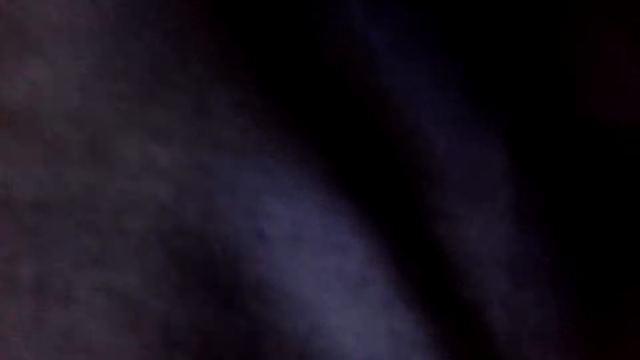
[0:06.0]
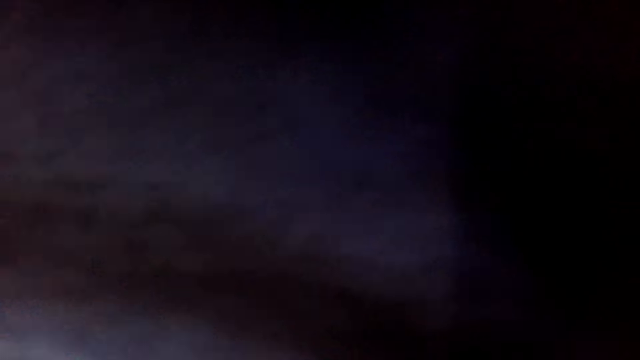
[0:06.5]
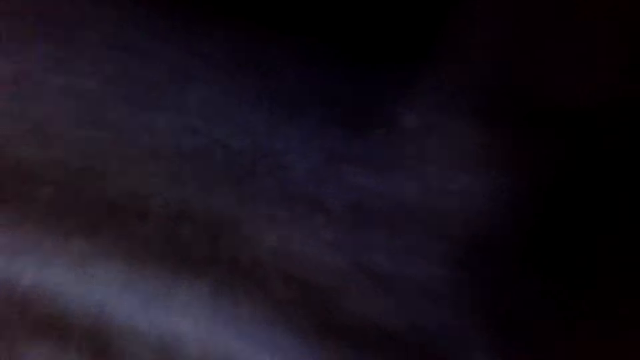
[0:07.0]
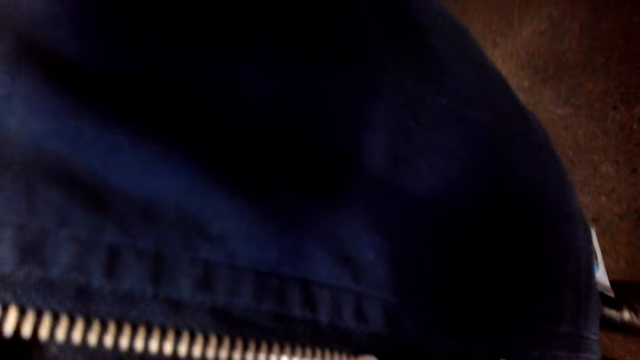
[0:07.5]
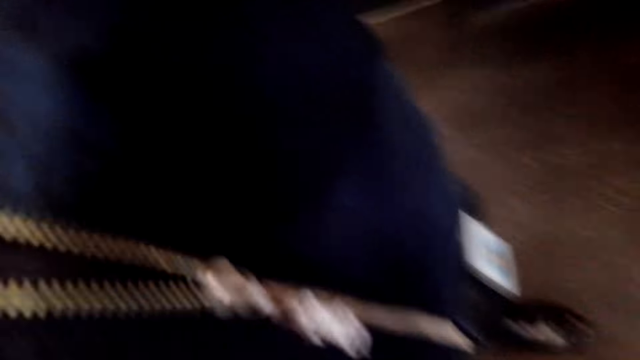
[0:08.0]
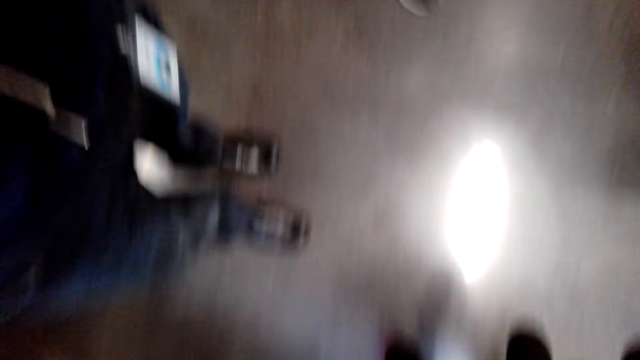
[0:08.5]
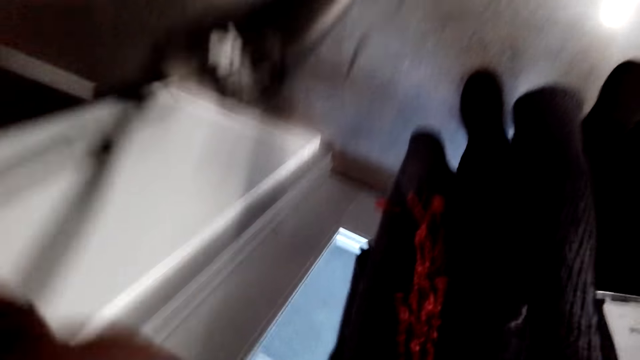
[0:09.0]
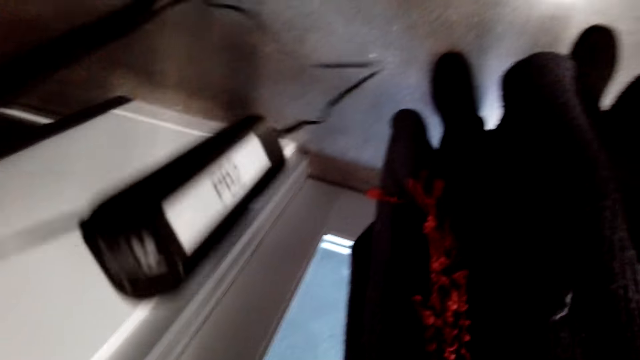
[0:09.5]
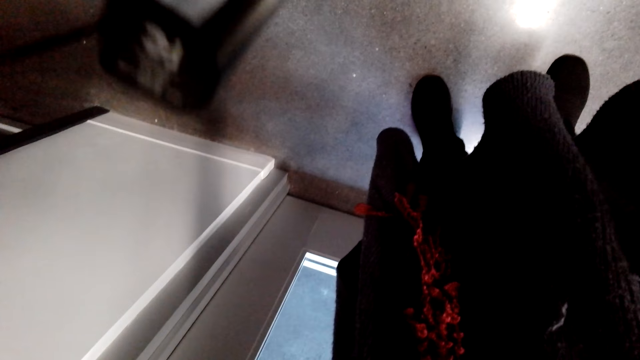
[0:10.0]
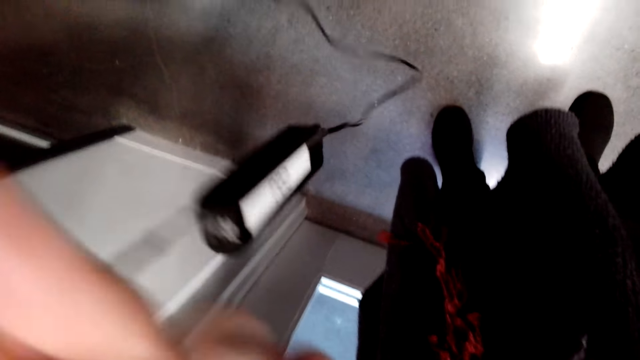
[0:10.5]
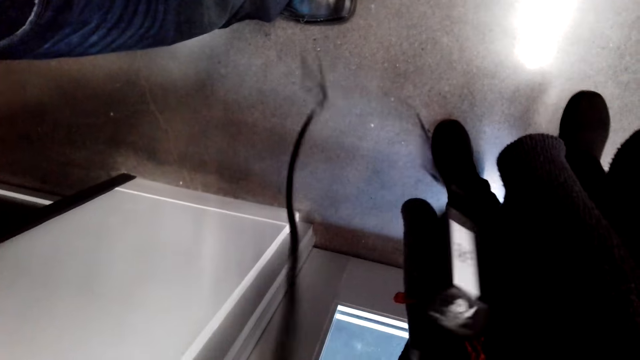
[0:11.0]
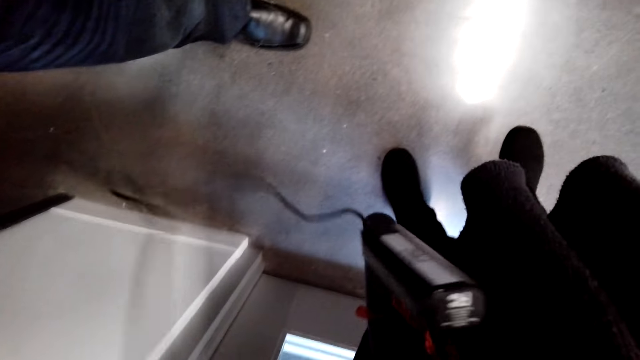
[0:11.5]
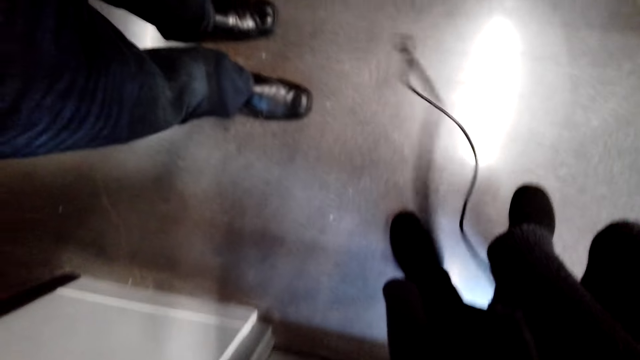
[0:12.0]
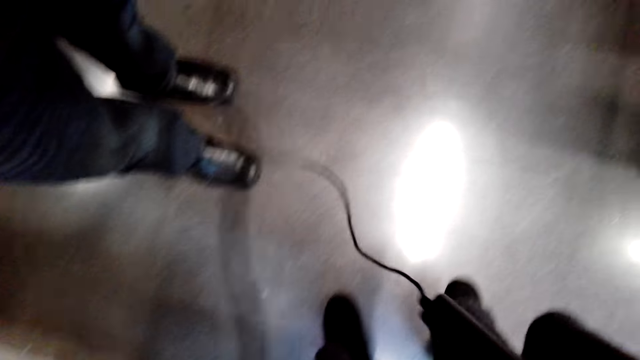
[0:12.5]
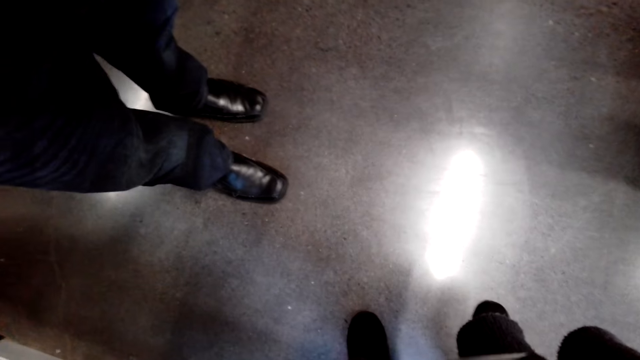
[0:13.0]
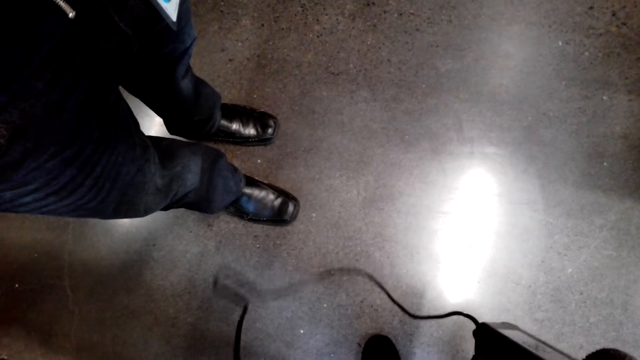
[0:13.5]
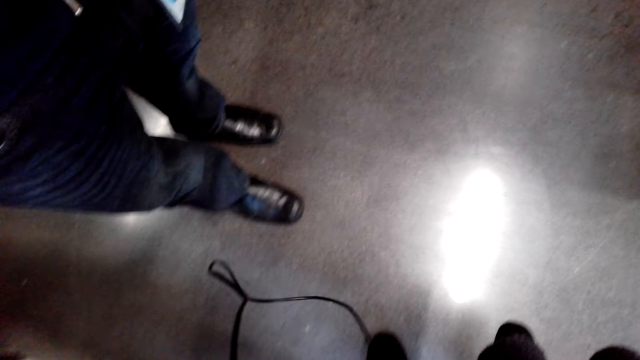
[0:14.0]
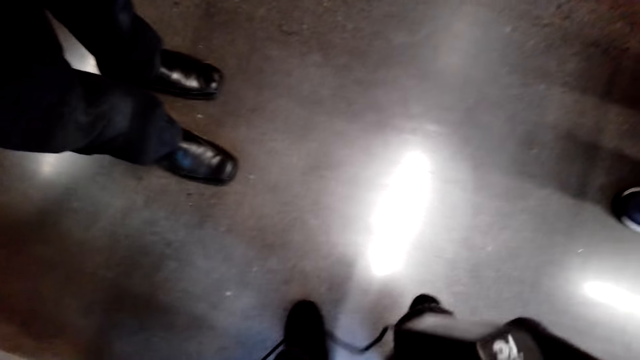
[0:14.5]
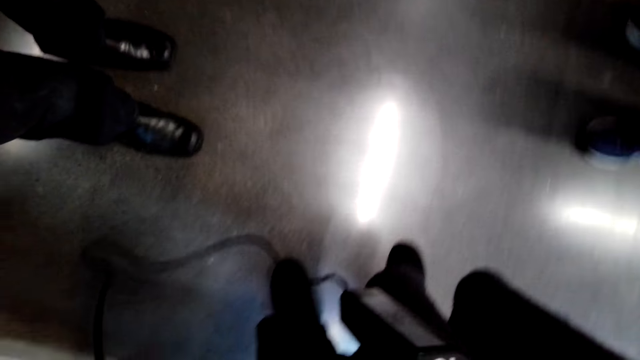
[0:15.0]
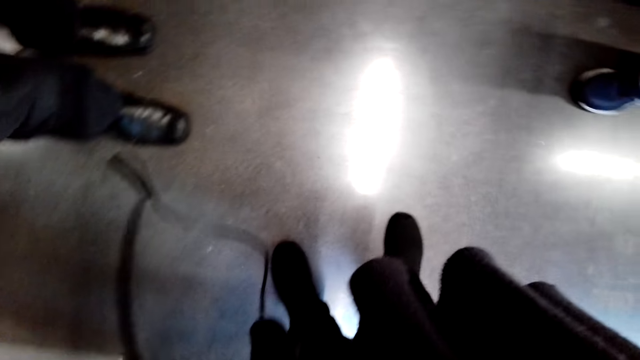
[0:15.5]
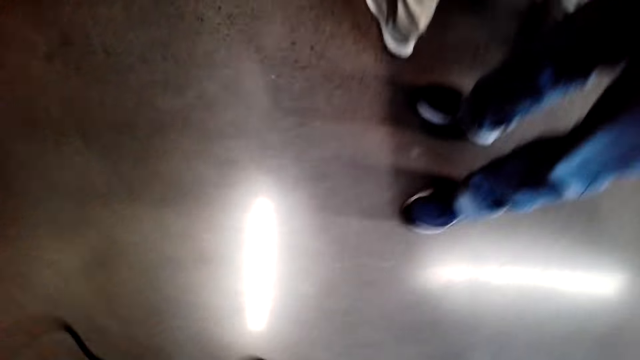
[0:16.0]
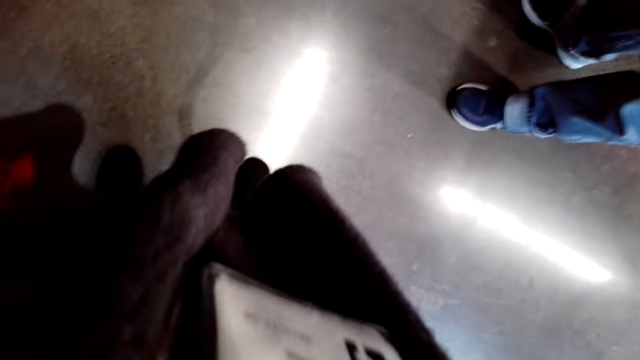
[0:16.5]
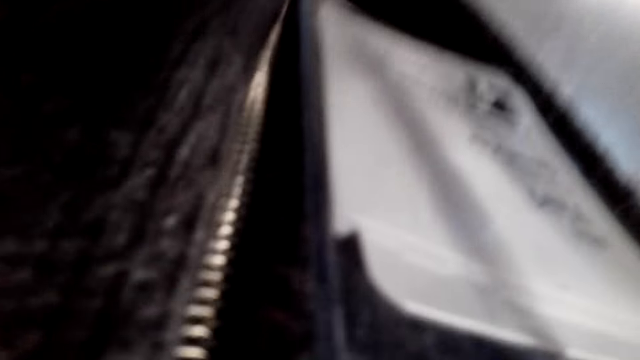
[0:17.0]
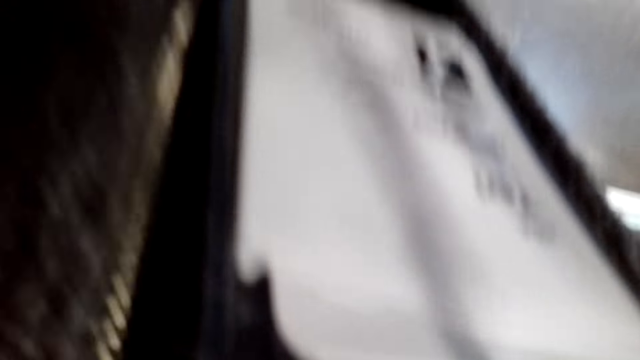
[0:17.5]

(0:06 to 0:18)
The camera wearer converses with a man and a woman. They hold a charge.

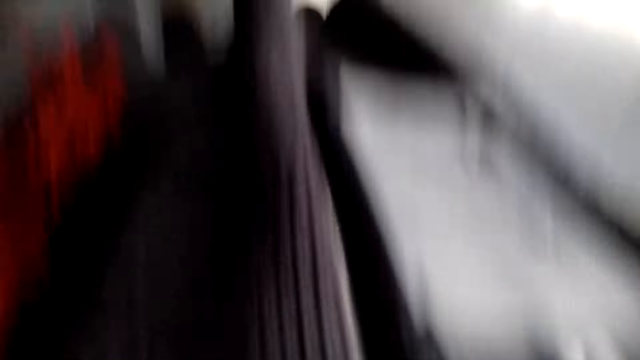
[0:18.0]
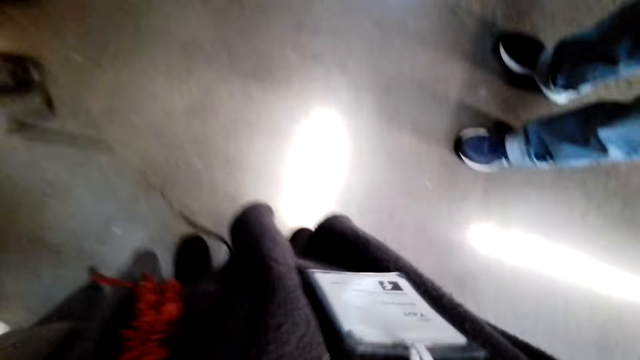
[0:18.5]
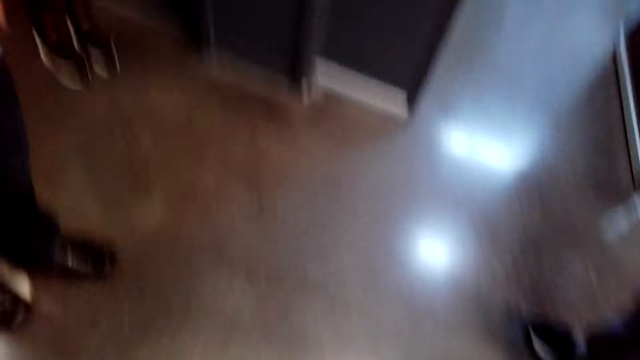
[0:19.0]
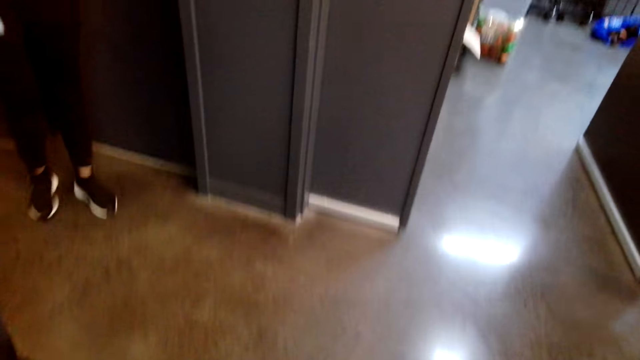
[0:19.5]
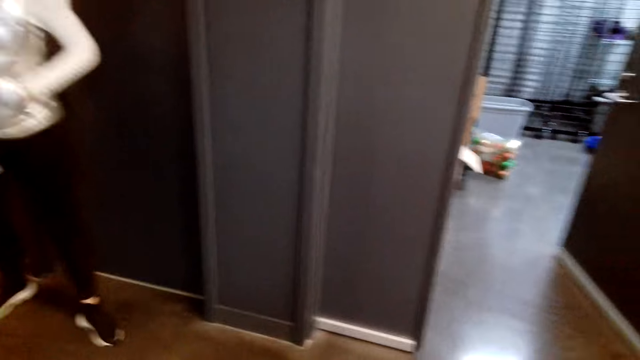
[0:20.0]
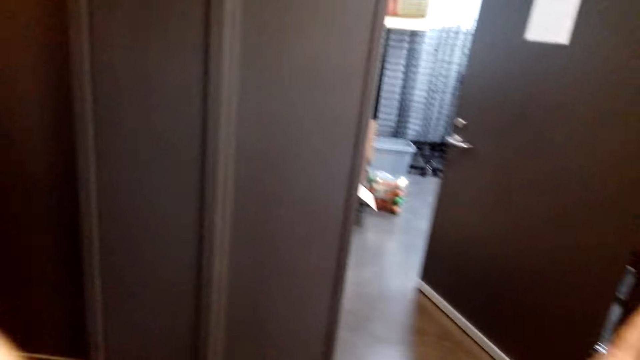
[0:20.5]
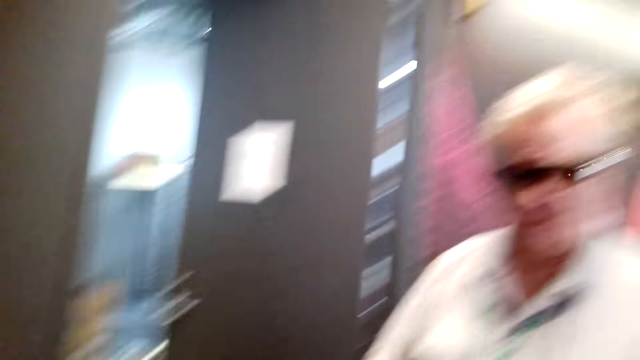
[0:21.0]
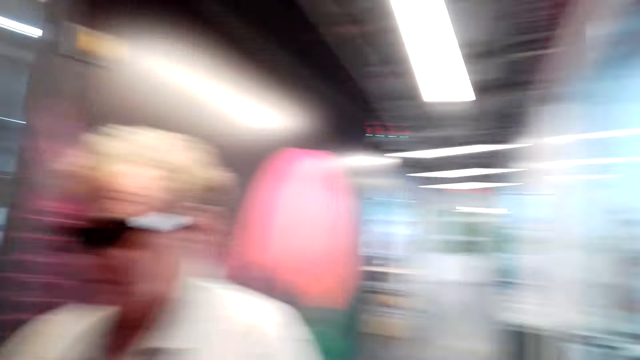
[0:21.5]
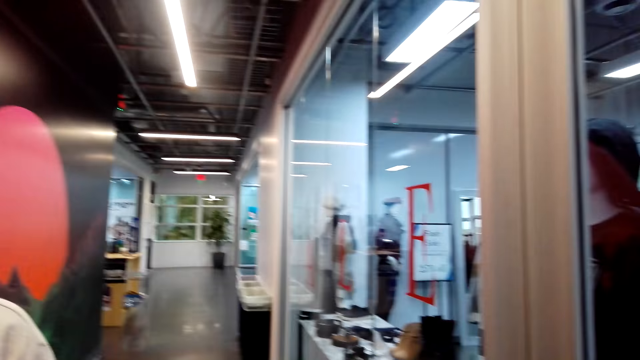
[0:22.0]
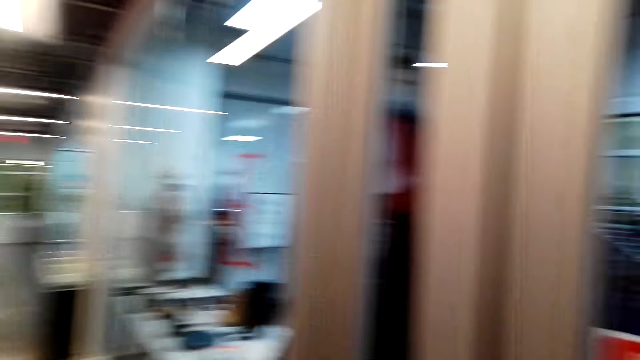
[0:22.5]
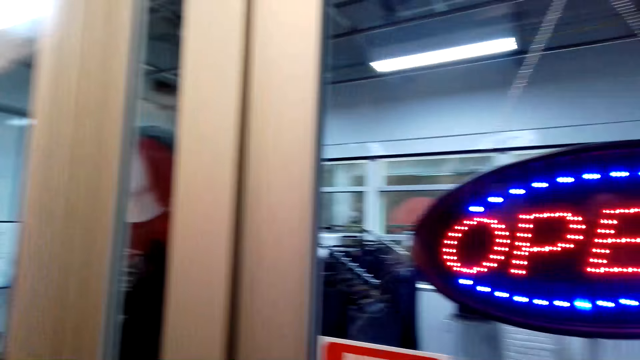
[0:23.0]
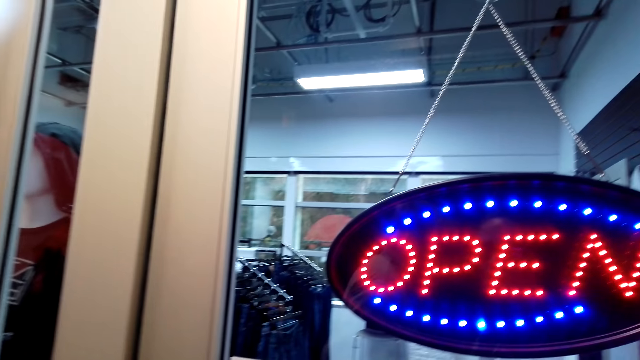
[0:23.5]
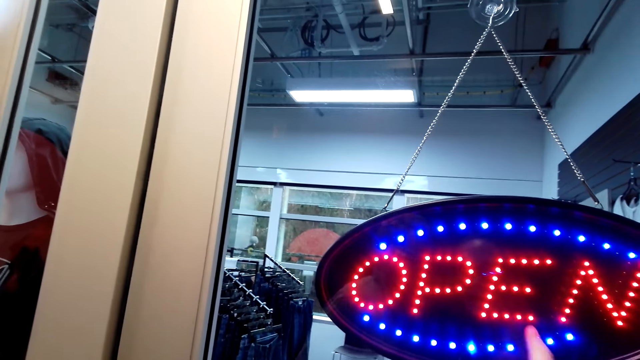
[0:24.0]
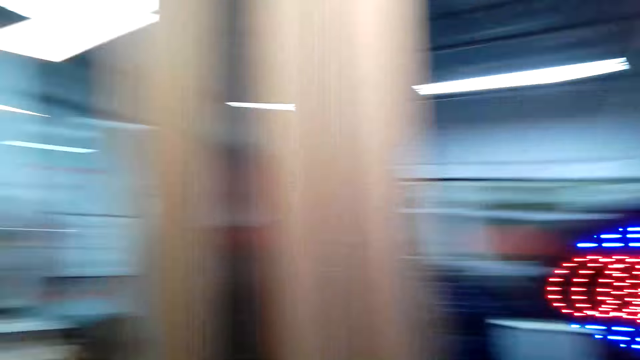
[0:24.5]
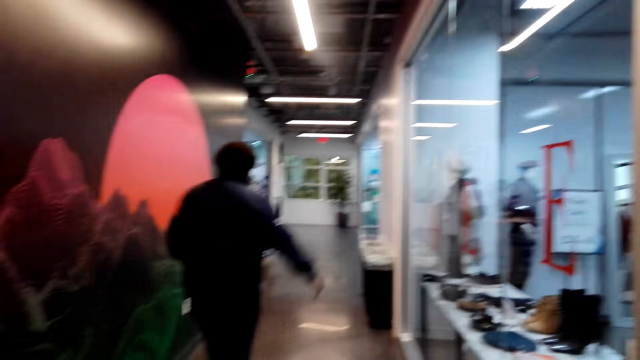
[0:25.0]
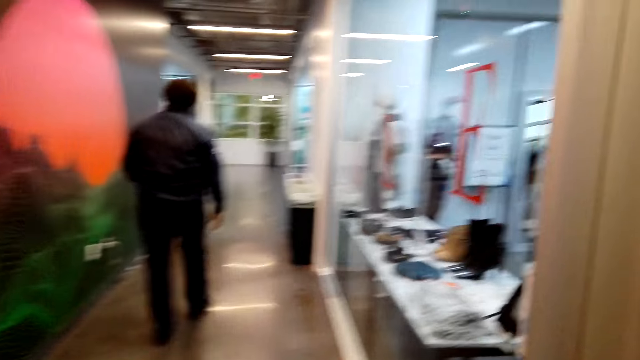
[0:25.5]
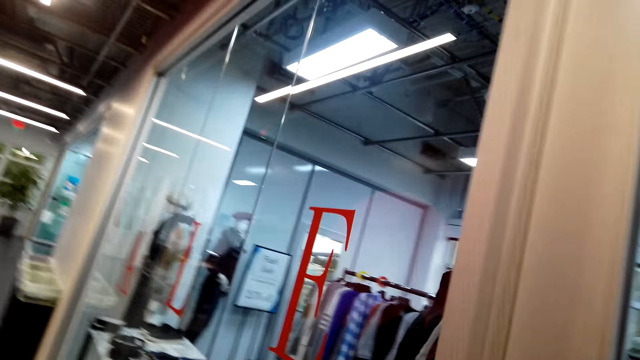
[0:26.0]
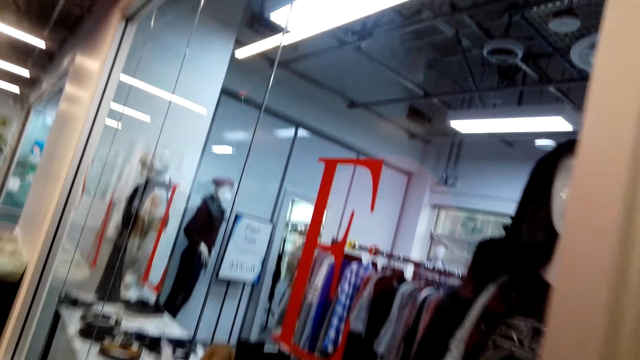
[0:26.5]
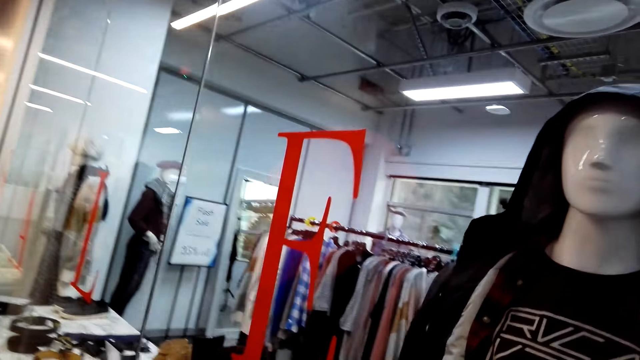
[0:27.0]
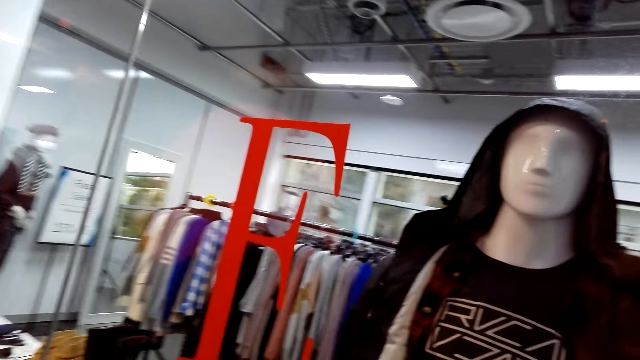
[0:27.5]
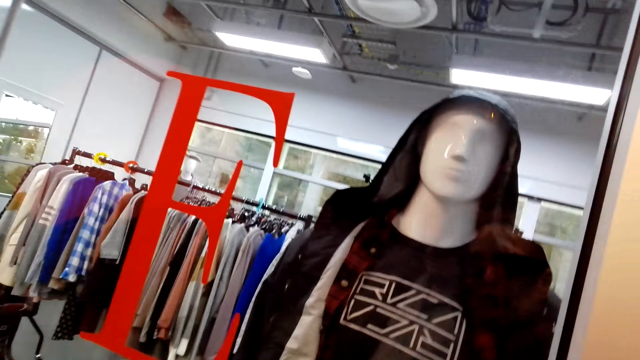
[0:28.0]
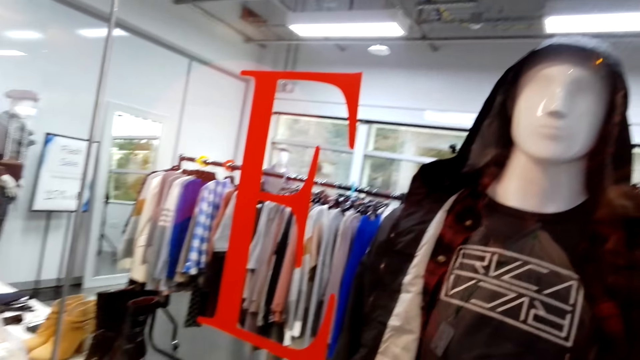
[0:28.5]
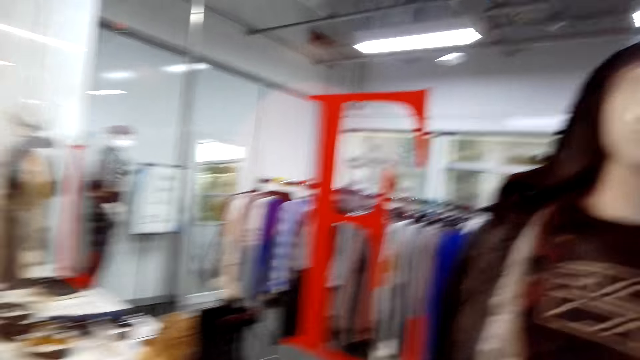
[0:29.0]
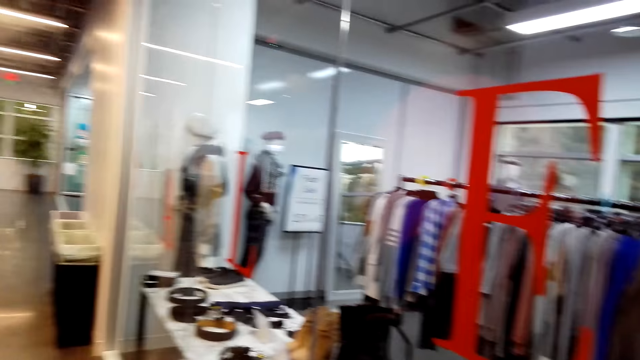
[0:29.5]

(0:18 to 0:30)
The camera wearer converses with a man.
